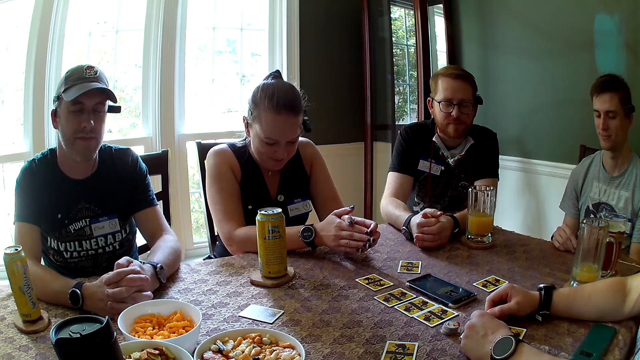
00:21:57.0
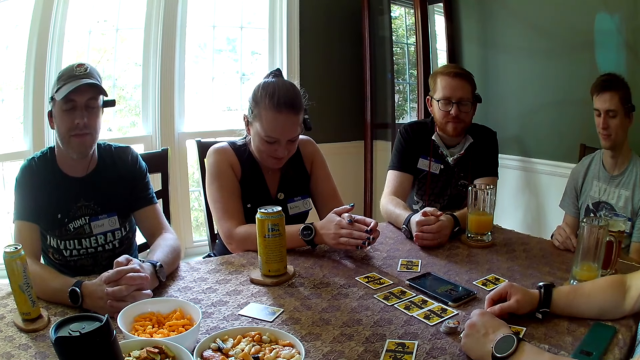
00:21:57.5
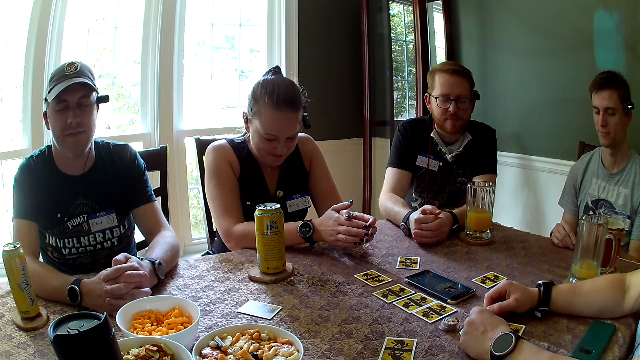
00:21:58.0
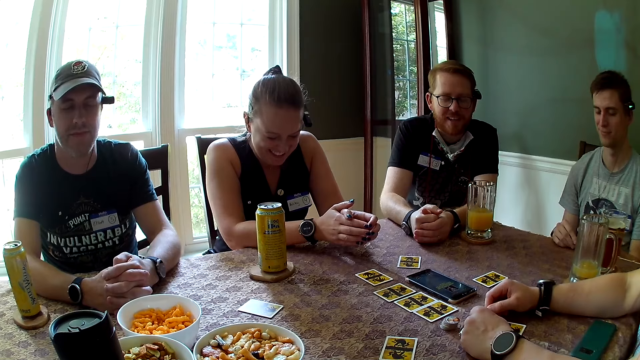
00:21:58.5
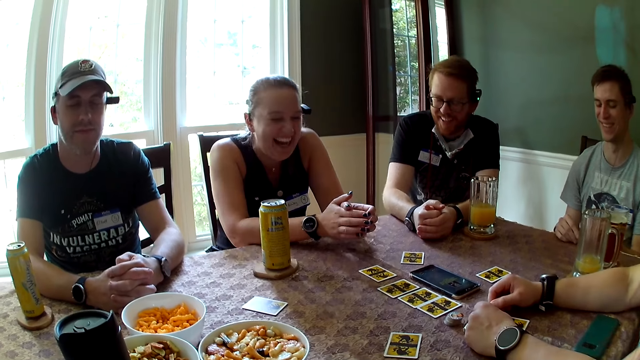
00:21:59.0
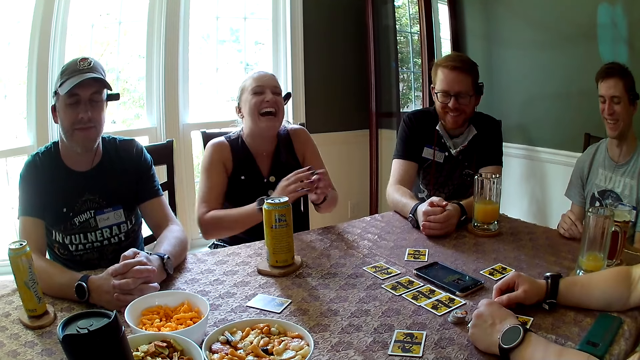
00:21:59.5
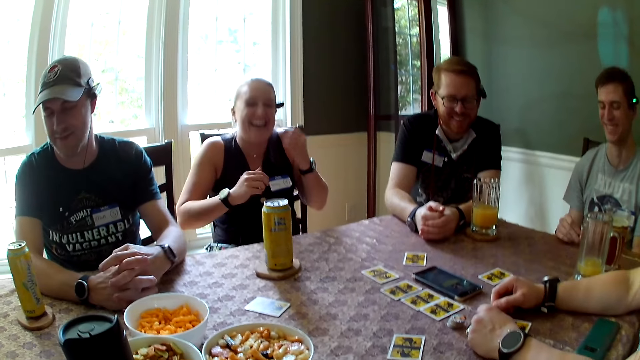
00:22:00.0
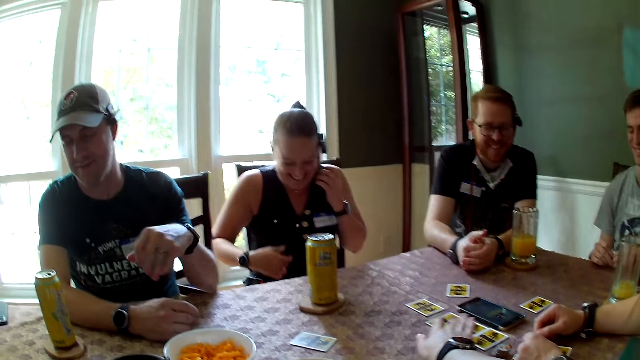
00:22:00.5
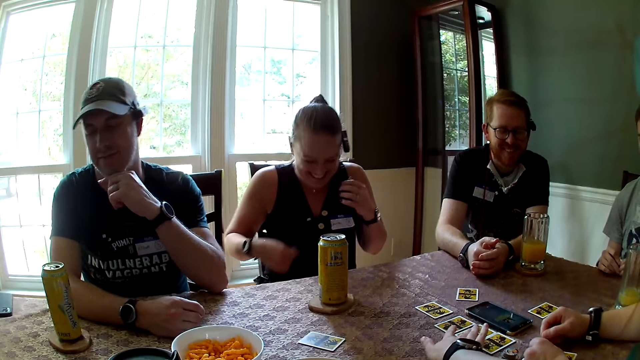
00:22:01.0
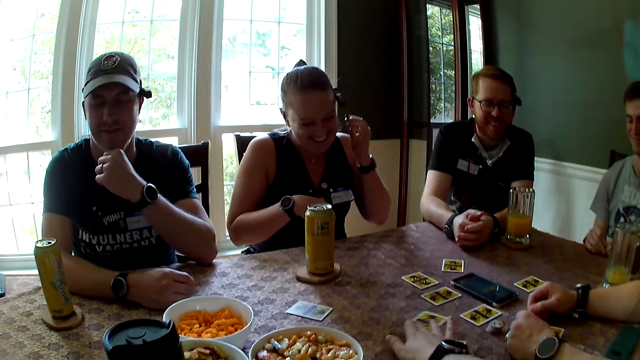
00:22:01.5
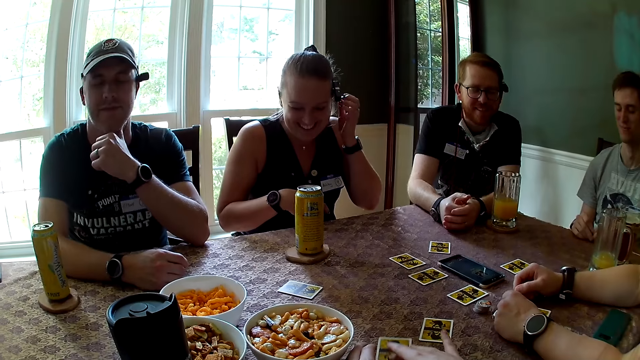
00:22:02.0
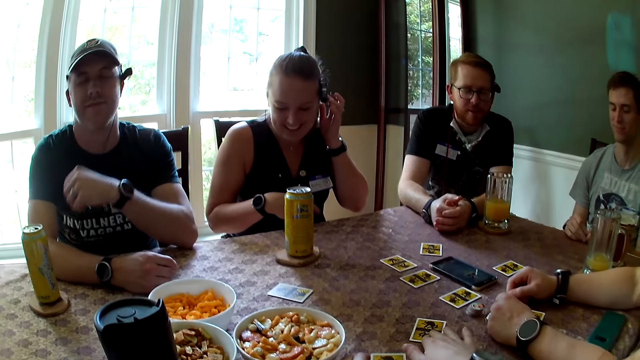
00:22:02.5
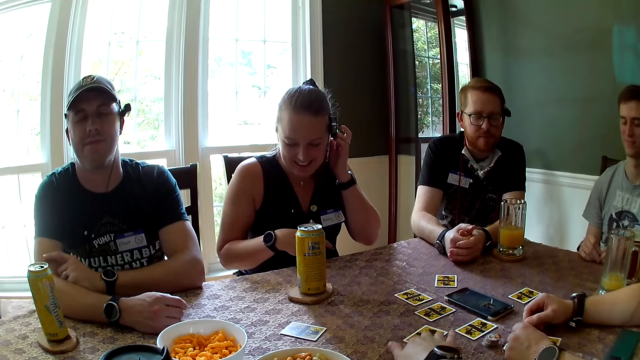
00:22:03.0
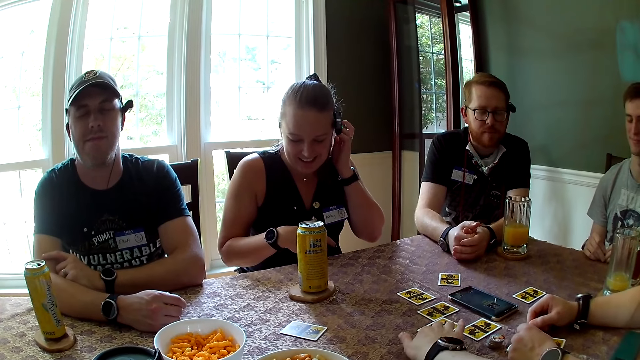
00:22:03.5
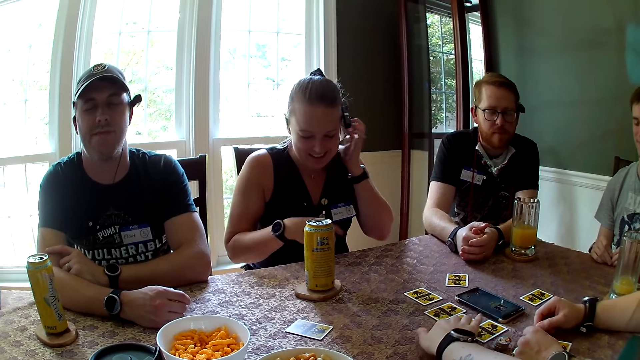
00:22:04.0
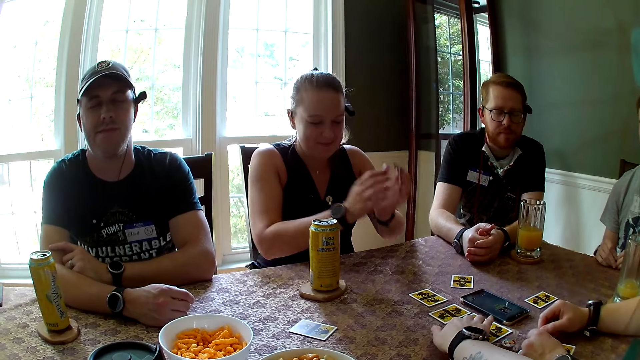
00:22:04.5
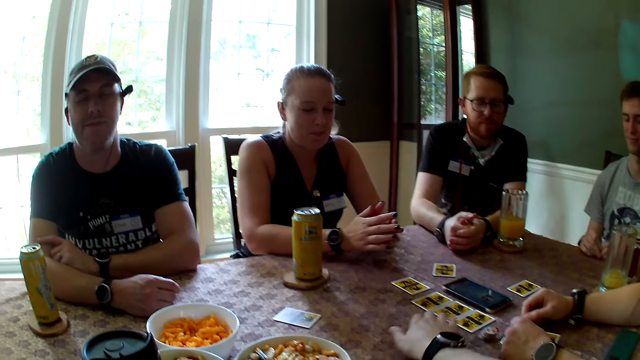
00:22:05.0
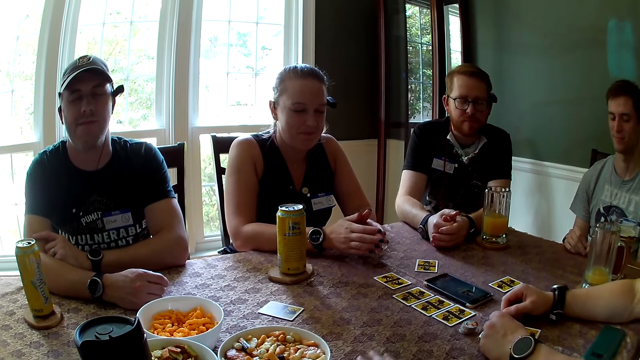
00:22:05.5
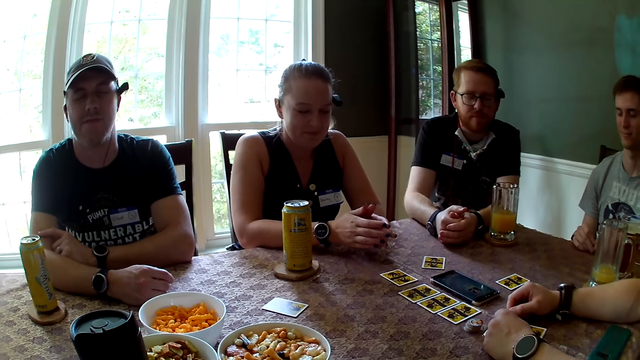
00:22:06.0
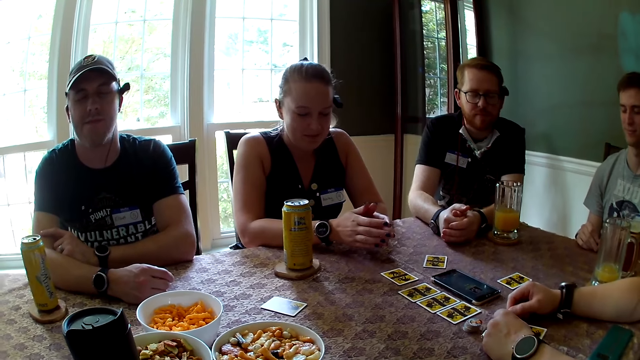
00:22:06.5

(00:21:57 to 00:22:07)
A woman laughs. A man laughs. Another man laughs. A third man smiles. The camera wearer moves a card. They move a card again. The woman adjusts her camera with her hand.

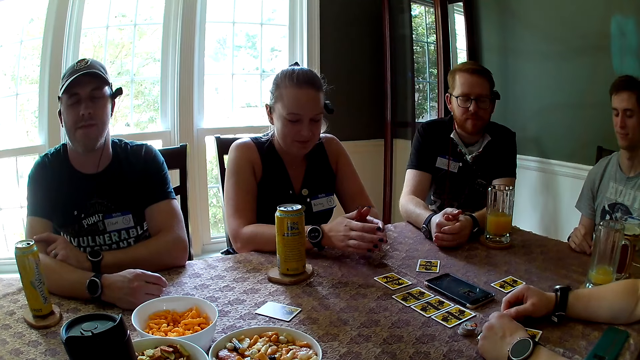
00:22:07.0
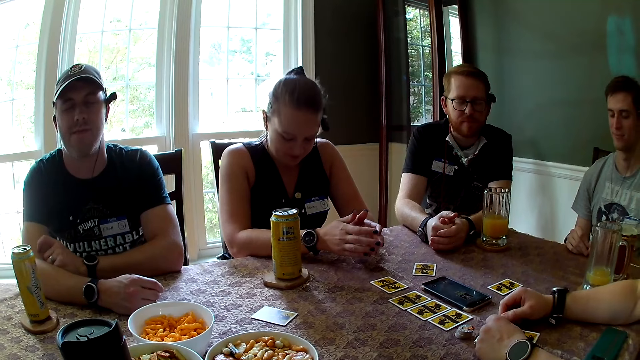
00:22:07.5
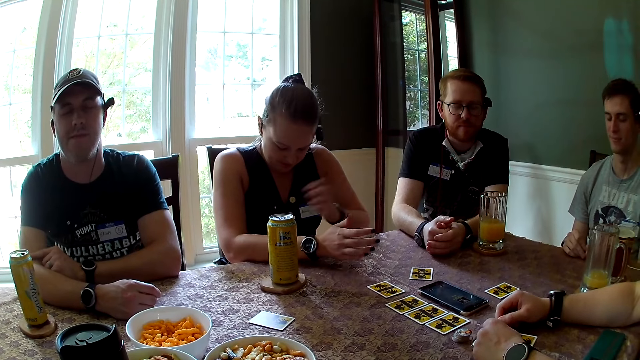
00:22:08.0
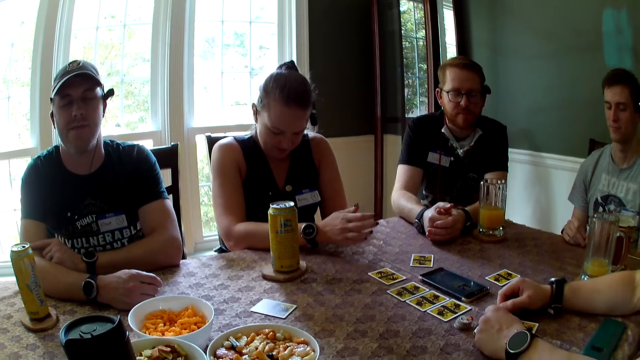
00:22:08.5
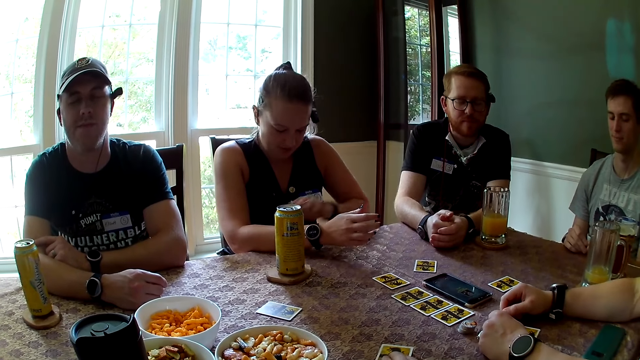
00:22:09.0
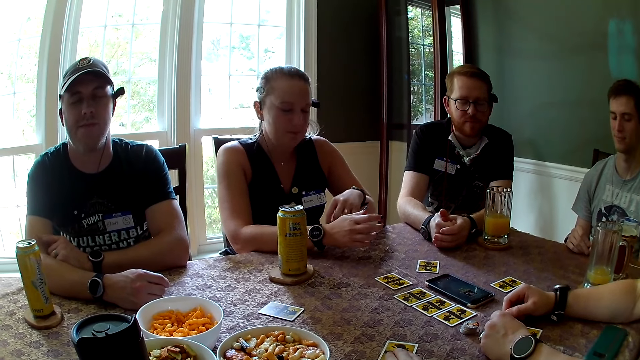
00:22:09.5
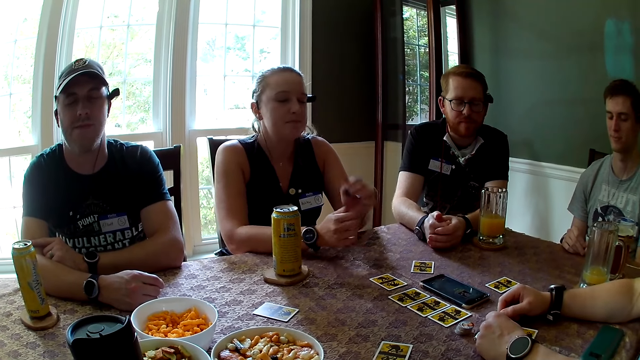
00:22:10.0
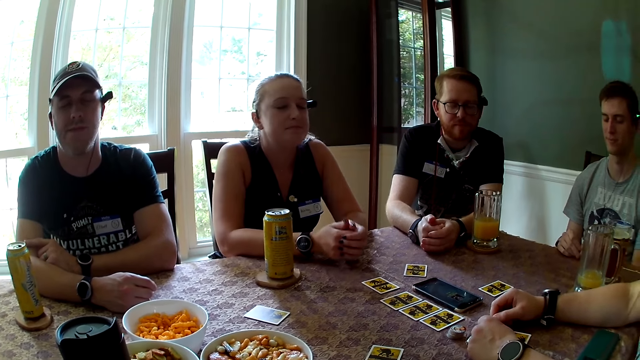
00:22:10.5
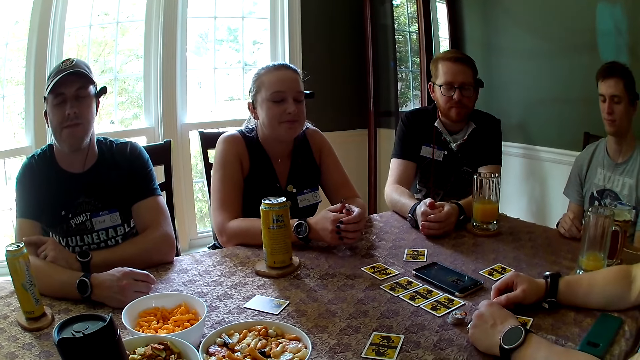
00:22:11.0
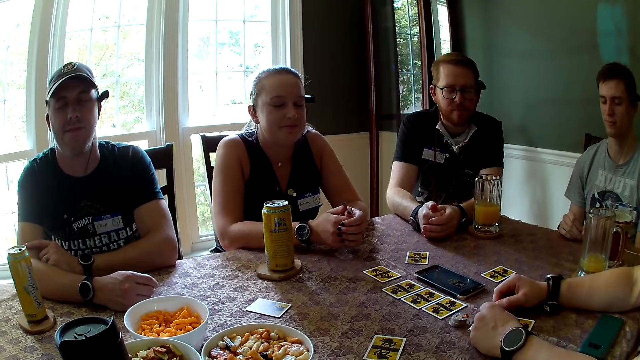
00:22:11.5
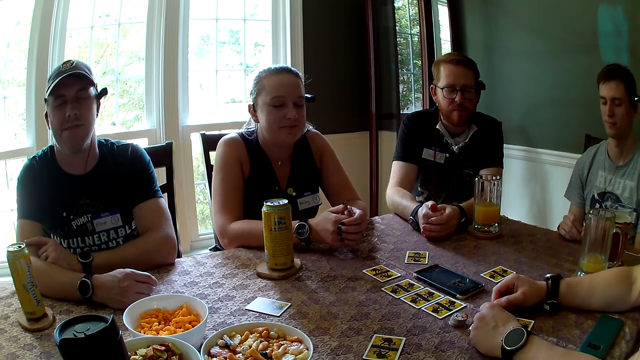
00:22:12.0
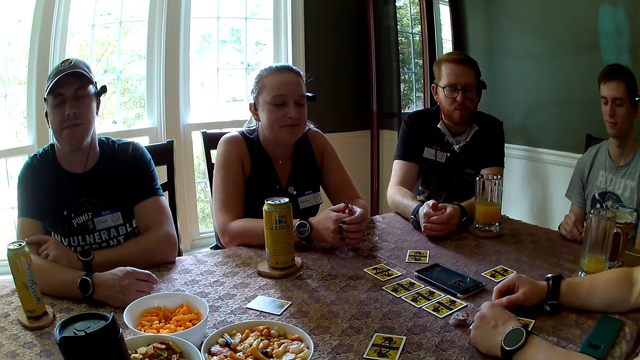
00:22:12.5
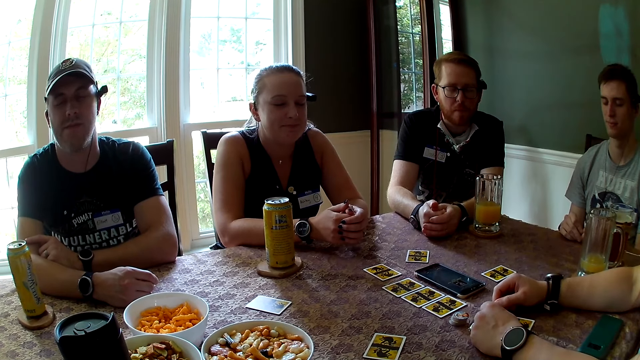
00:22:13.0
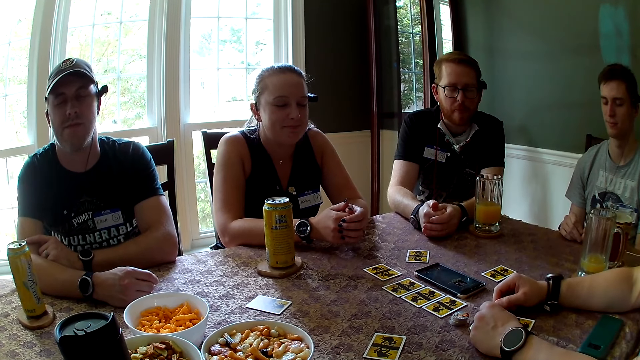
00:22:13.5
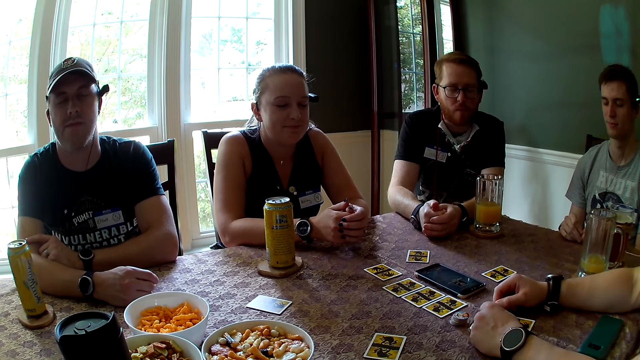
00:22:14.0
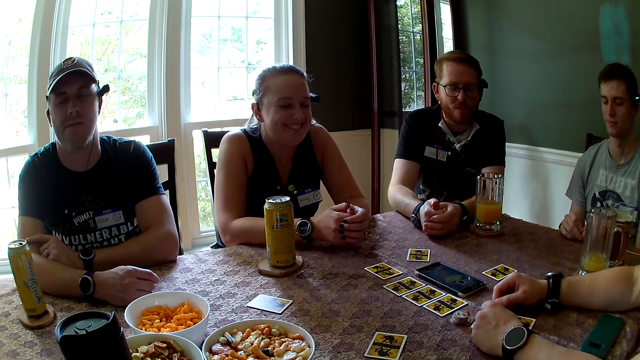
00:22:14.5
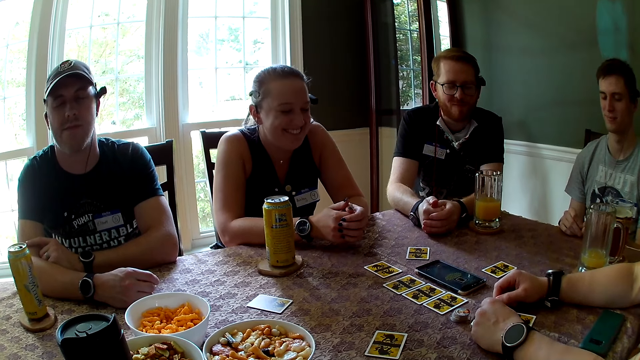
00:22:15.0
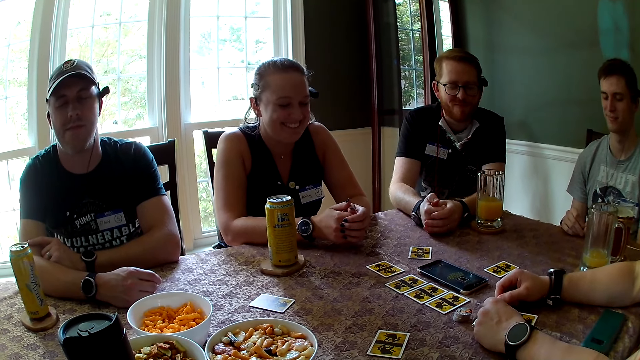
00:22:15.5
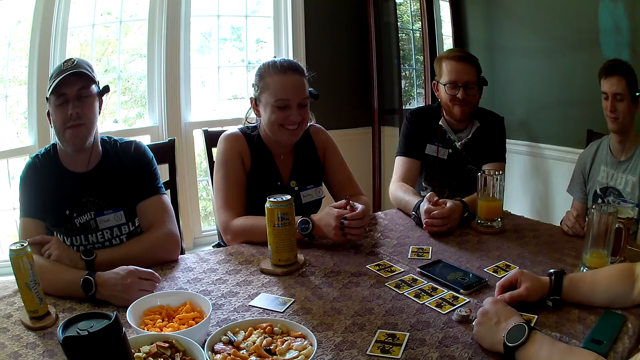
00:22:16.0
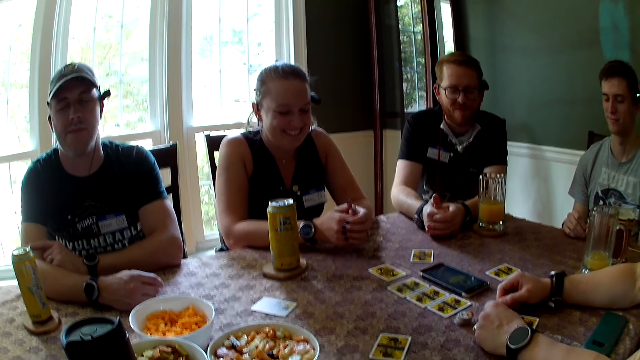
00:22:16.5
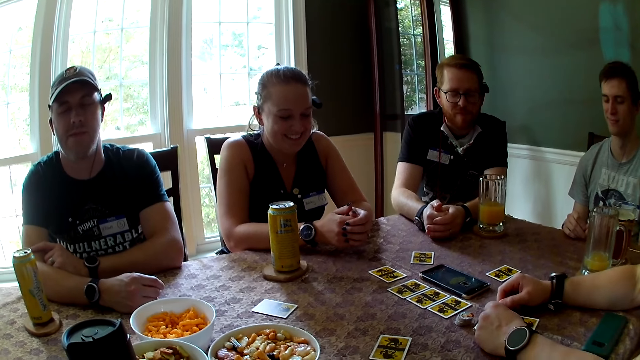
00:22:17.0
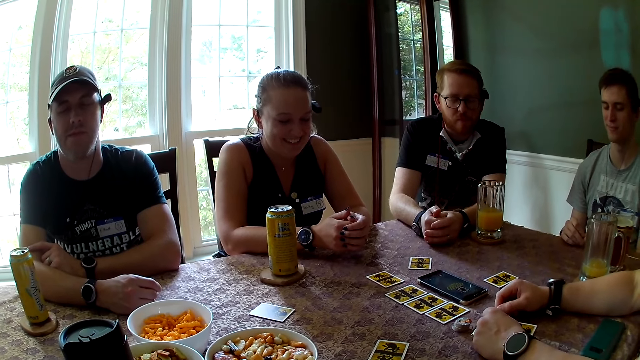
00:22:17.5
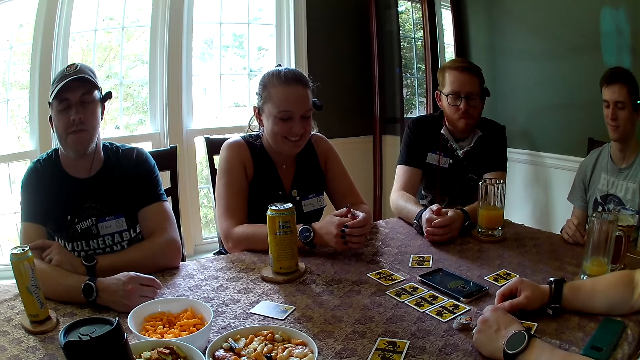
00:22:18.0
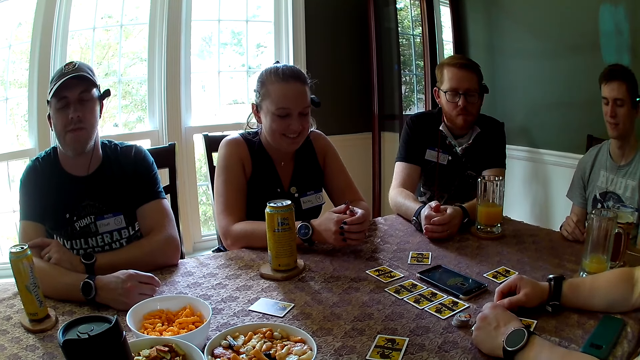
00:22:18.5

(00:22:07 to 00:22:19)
The camera wearer moves a card. A woman laughs.
